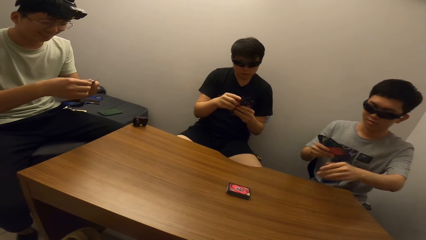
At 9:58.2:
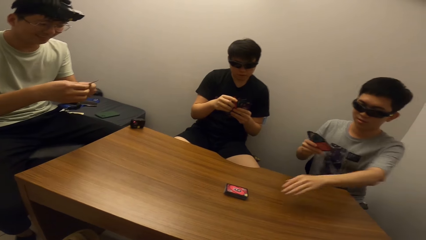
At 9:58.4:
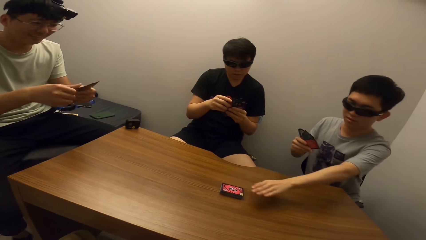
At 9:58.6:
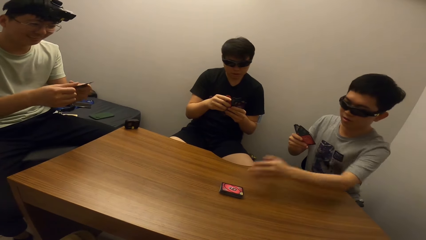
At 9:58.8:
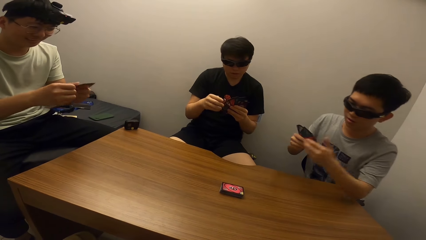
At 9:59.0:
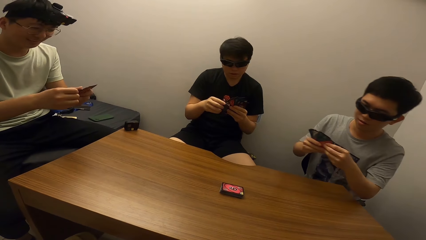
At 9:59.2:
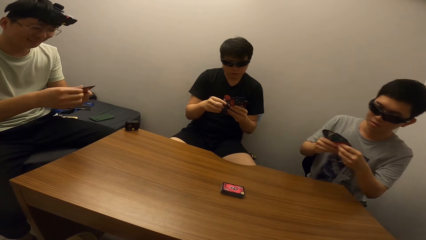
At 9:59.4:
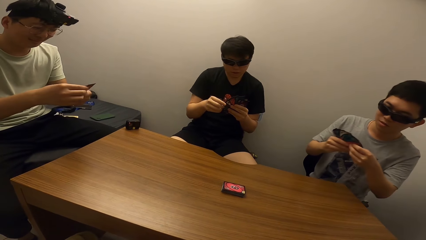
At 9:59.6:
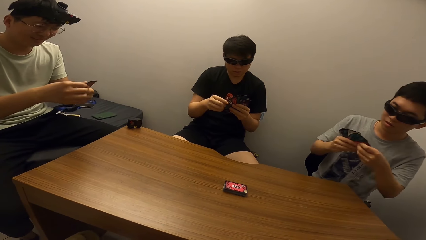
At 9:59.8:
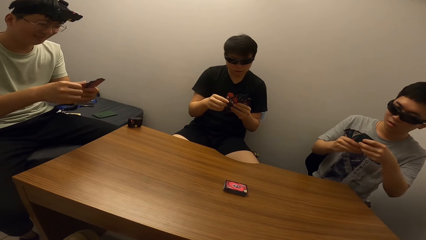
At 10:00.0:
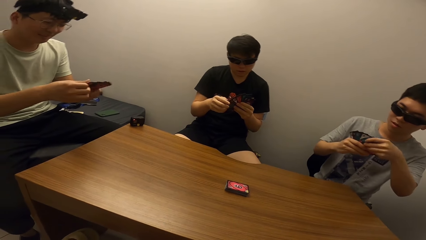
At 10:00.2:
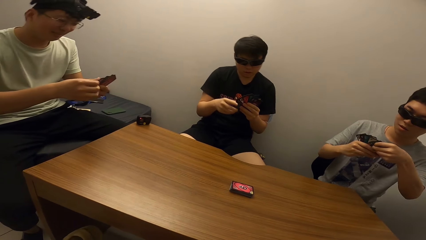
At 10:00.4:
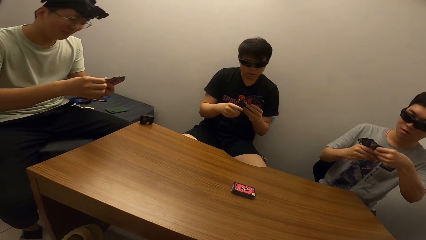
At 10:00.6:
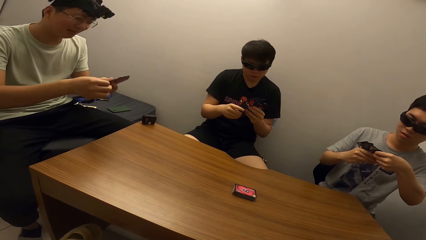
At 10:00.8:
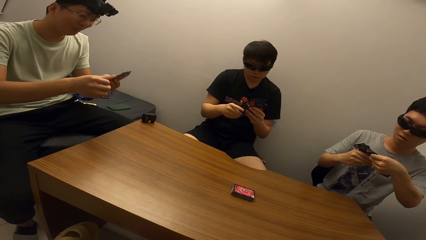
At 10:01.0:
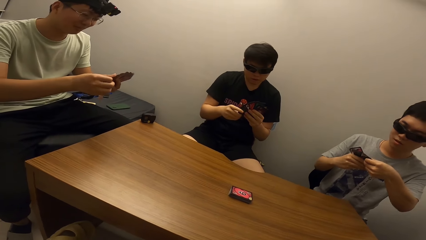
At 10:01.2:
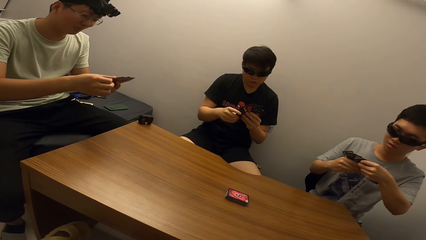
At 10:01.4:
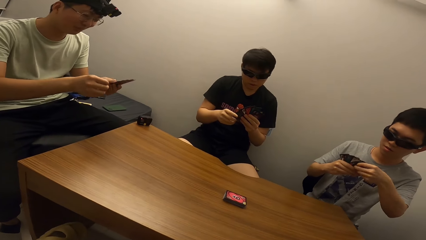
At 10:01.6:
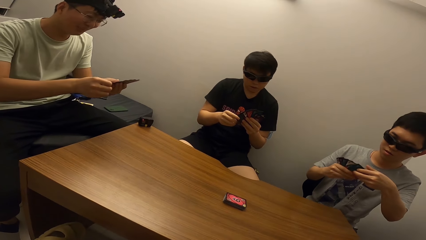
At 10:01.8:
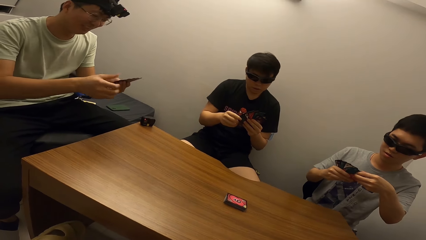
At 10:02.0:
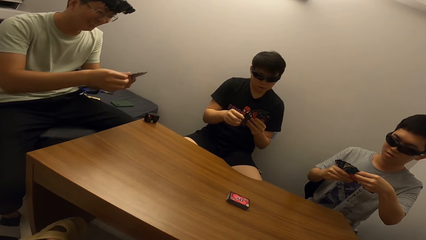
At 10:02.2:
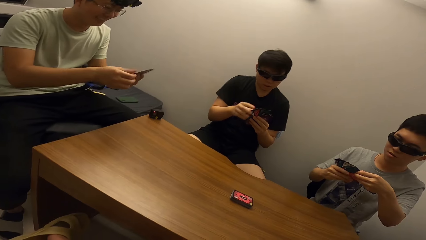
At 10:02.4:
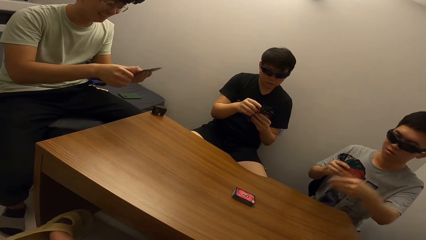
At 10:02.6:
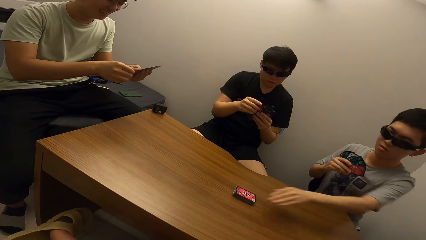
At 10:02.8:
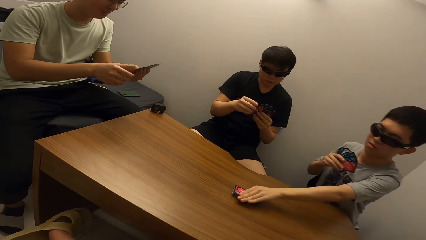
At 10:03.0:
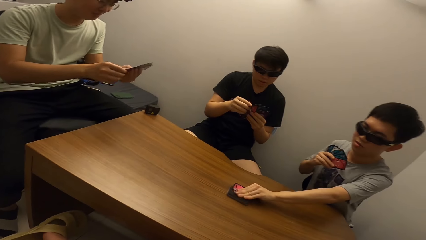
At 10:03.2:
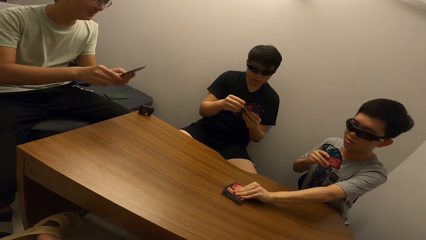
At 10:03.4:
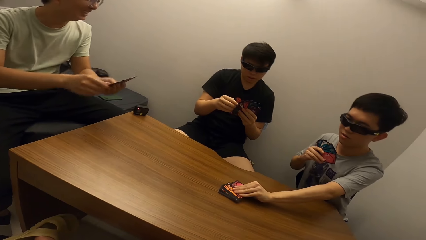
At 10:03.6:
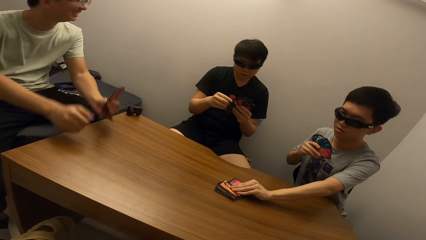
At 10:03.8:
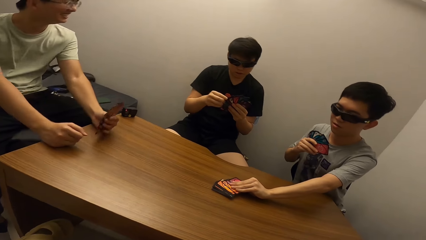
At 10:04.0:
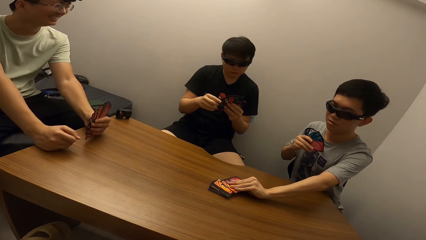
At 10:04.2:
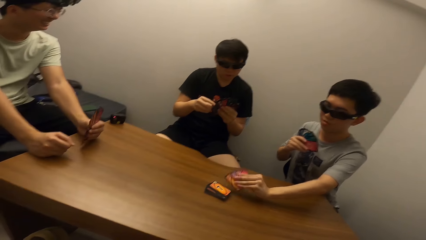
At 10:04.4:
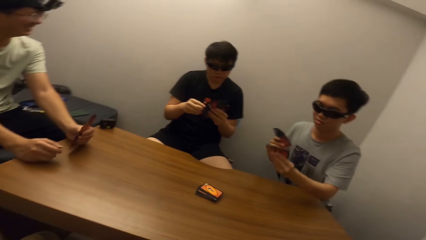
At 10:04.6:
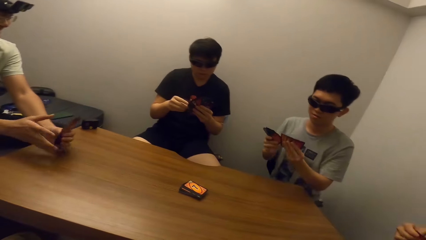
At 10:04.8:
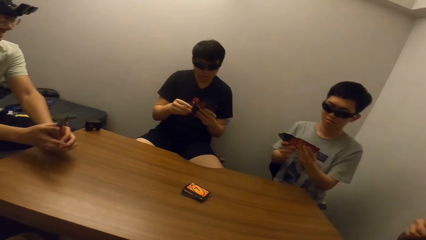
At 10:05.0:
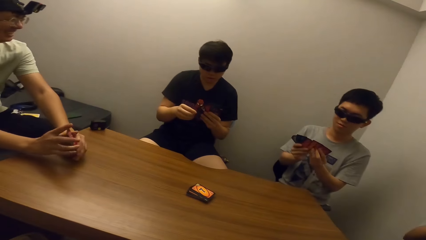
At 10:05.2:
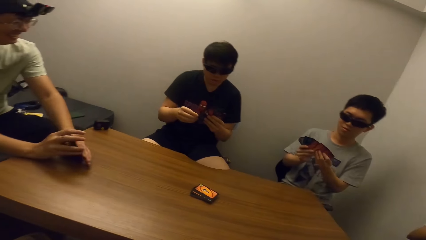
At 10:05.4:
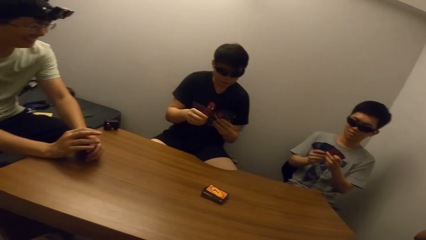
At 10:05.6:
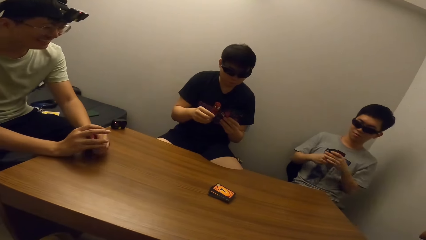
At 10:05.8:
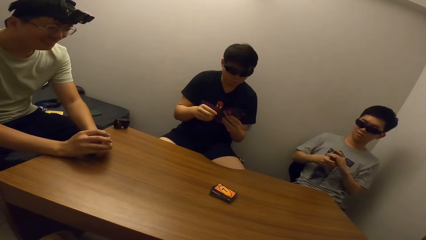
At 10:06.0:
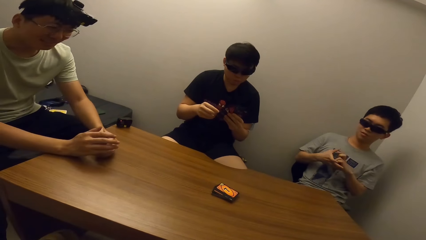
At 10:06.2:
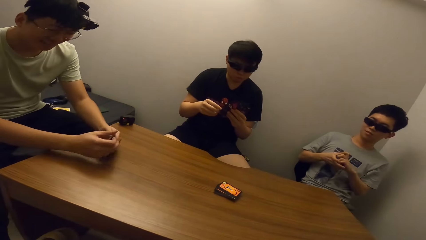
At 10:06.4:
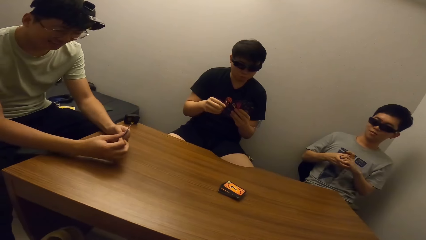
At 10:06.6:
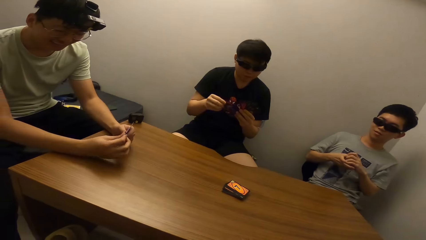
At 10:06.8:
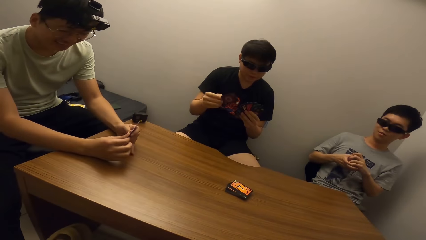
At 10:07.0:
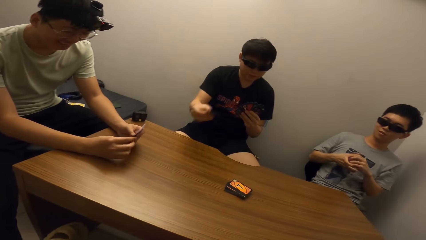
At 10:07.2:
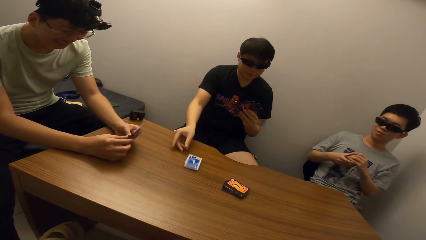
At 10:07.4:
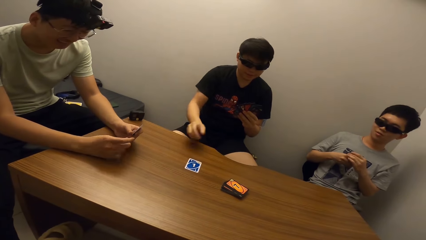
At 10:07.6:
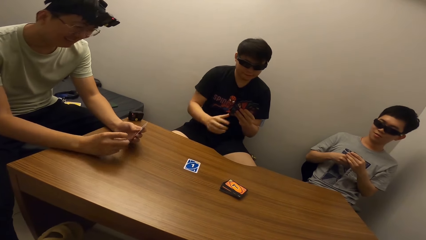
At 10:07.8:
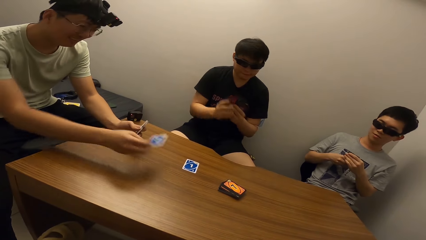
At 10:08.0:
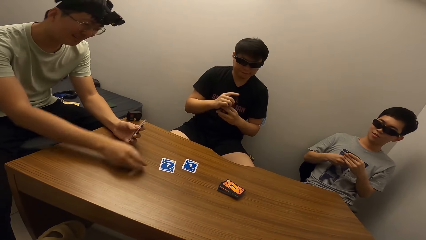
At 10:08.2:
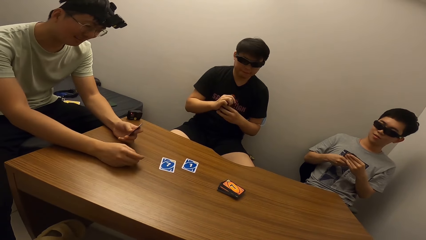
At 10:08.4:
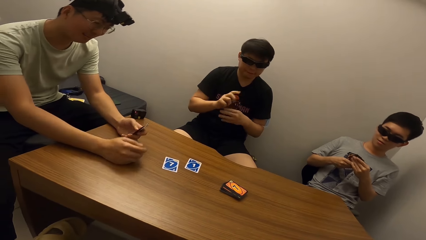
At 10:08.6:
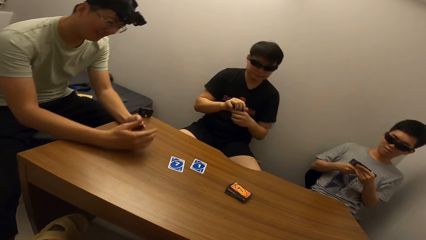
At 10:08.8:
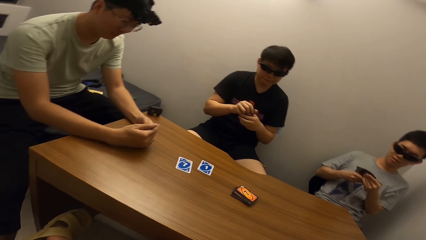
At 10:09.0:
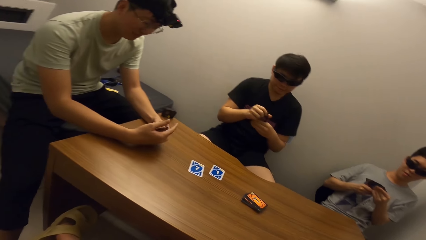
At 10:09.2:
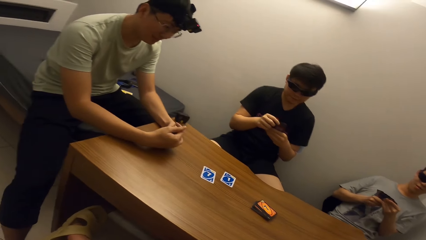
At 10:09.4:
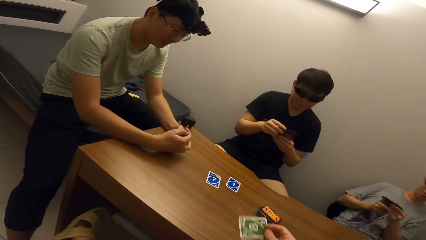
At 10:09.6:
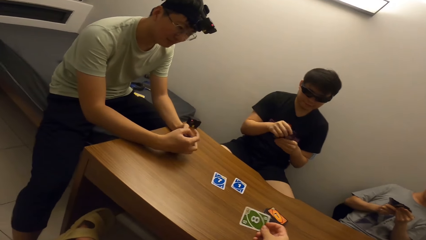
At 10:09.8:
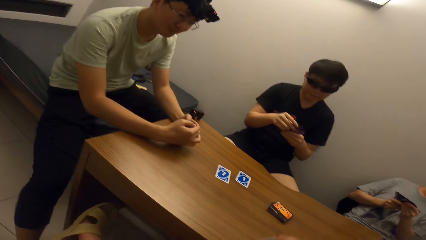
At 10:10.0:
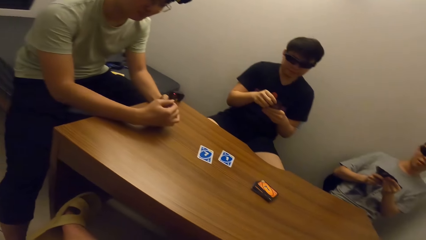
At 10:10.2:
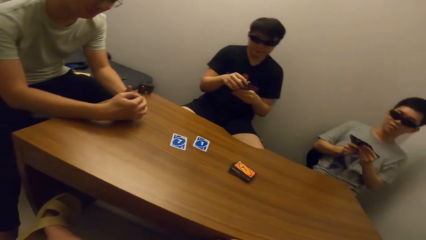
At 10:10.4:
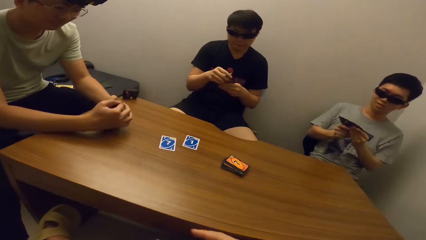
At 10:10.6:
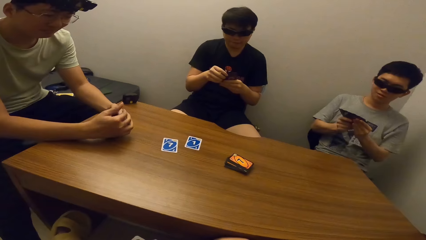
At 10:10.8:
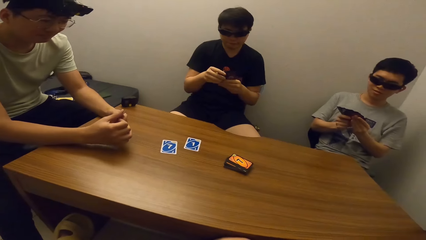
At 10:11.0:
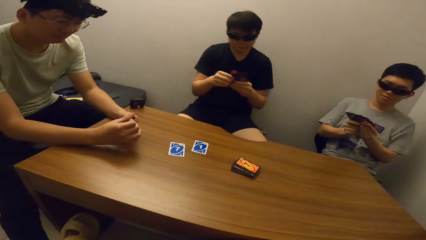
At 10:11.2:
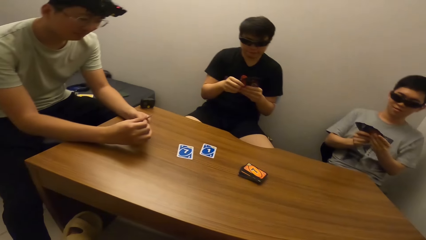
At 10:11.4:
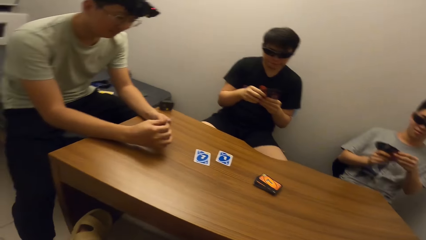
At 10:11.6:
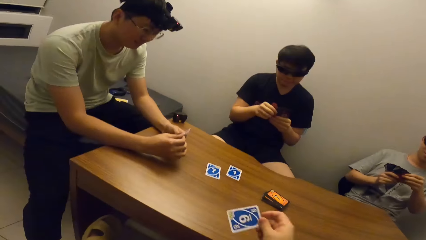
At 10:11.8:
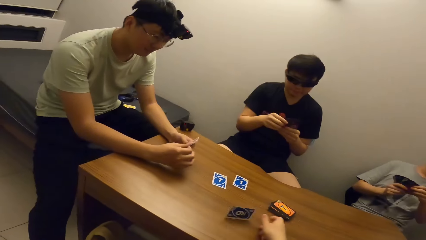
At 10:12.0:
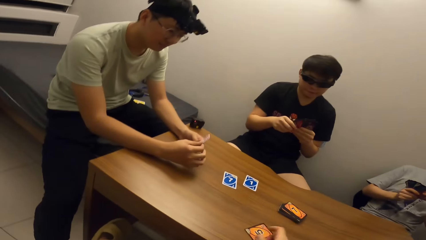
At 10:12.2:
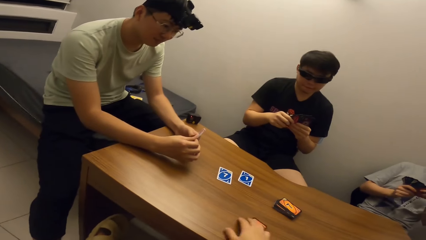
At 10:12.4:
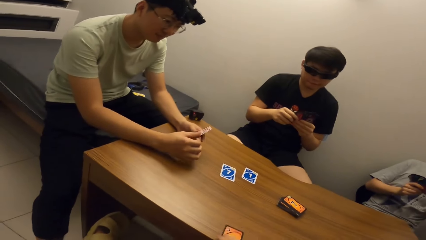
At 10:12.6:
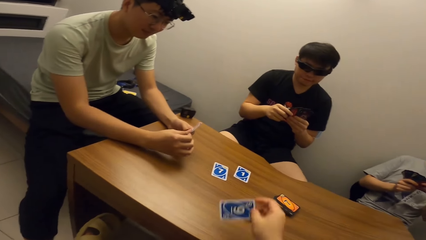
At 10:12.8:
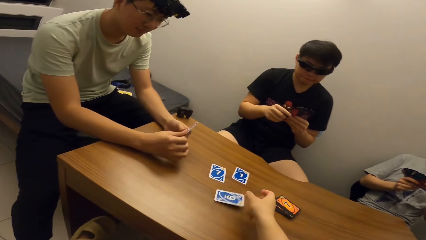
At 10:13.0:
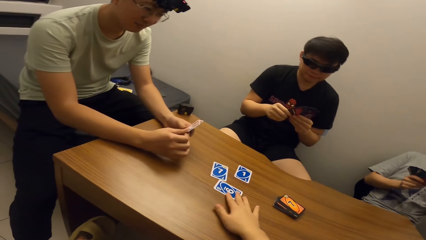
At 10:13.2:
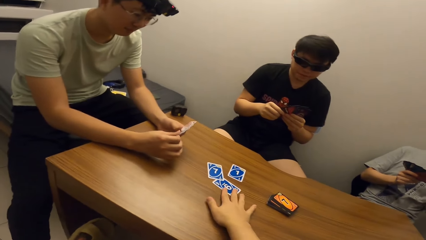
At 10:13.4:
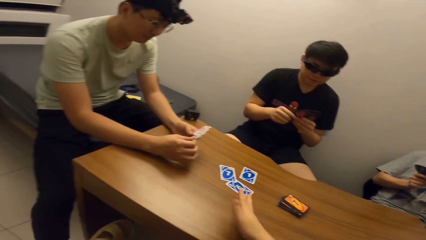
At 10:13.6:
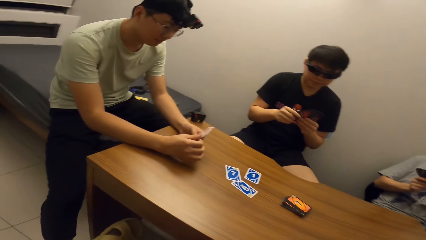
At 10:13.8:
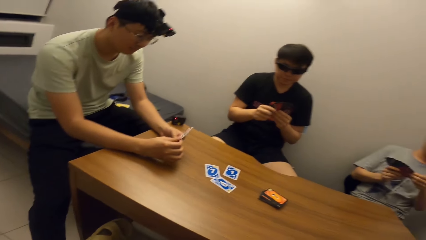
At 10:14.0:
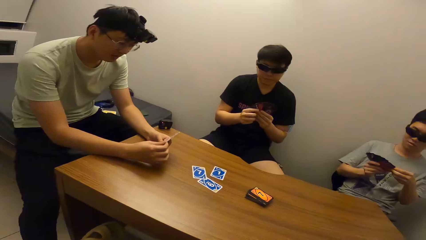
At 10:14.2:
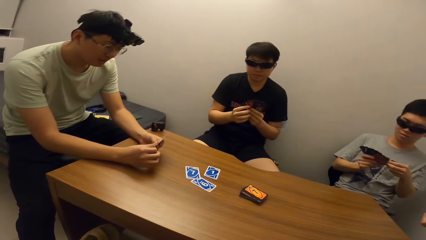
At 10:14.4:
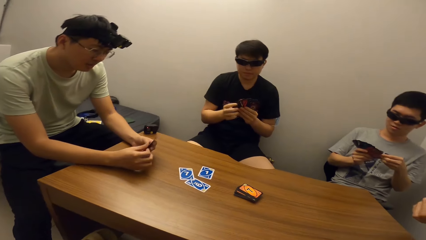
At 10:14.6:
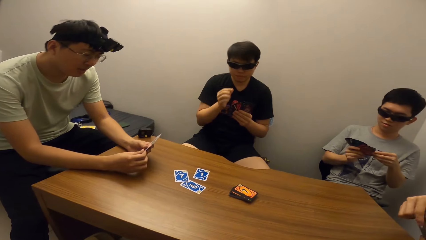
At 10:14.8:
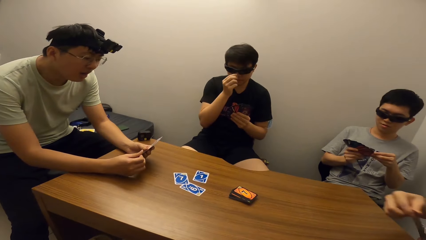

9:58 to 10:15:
A man carries a card from the deck. Another man drops a card on the table. A third man drops a card on the table. The camera wearer drops a card on the table. They drop a card on the table again. They flip a card.
